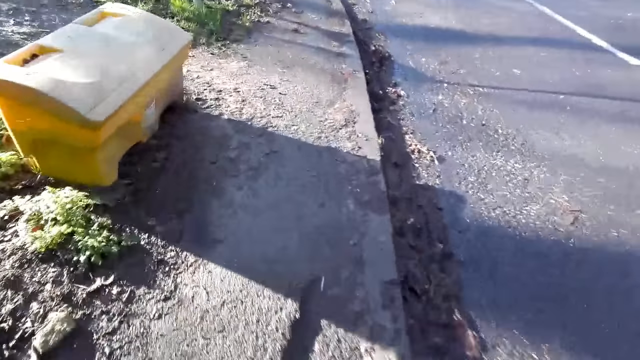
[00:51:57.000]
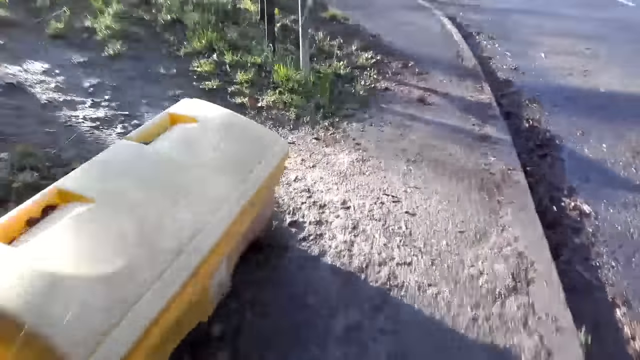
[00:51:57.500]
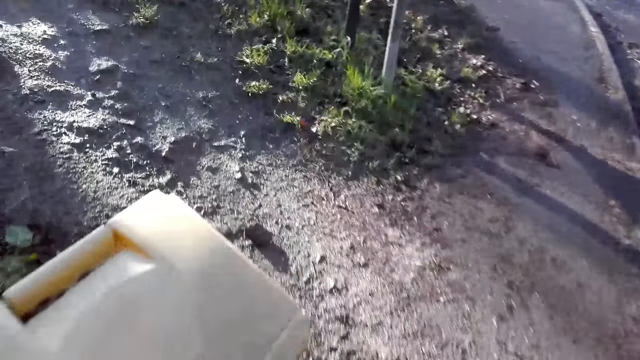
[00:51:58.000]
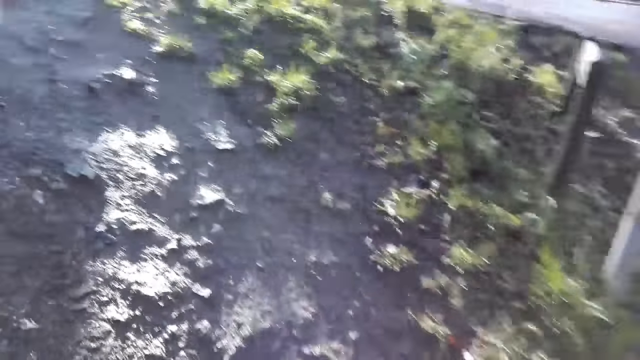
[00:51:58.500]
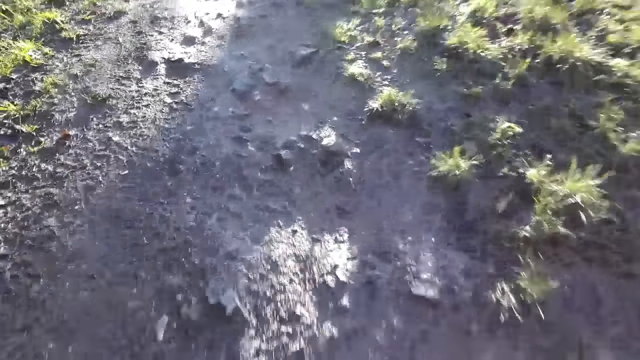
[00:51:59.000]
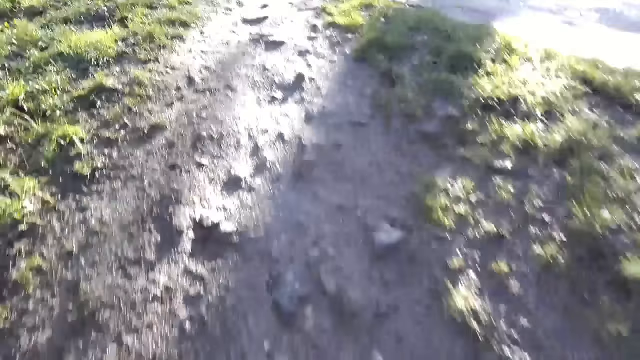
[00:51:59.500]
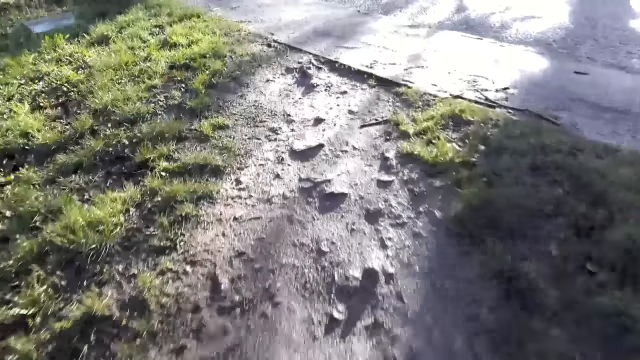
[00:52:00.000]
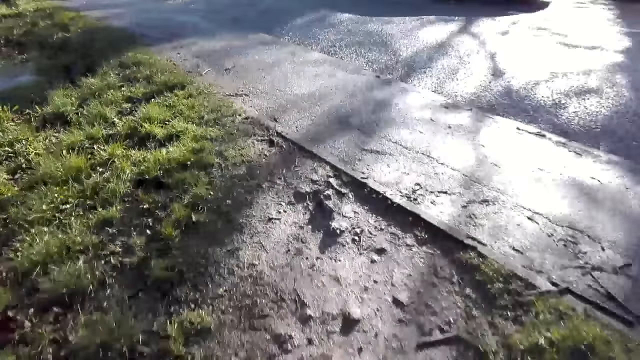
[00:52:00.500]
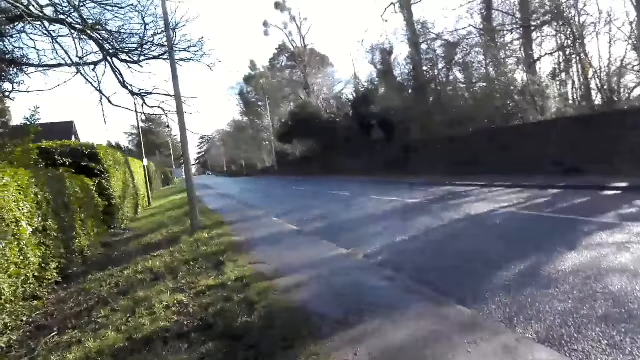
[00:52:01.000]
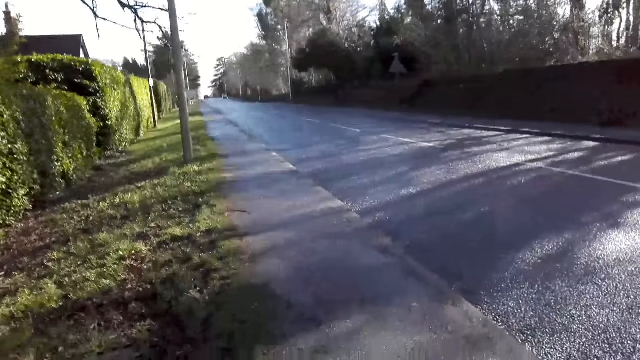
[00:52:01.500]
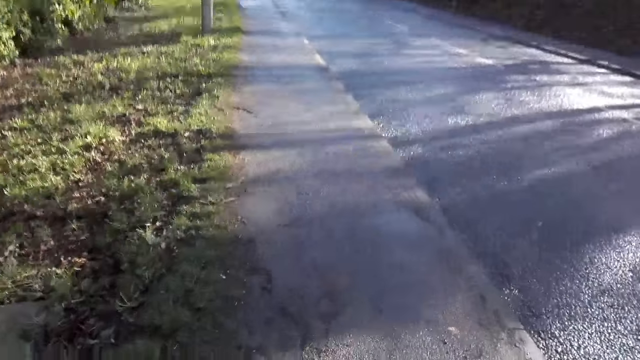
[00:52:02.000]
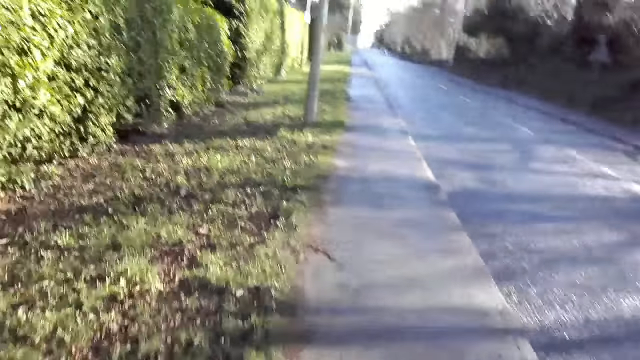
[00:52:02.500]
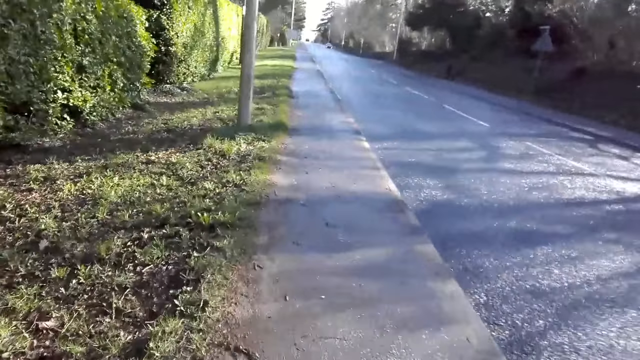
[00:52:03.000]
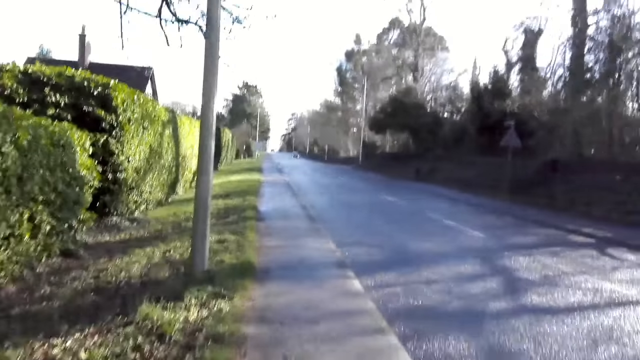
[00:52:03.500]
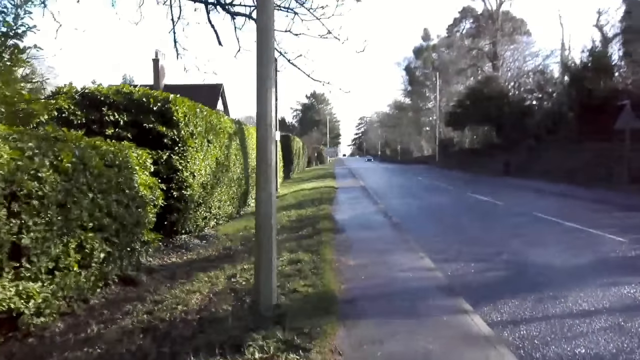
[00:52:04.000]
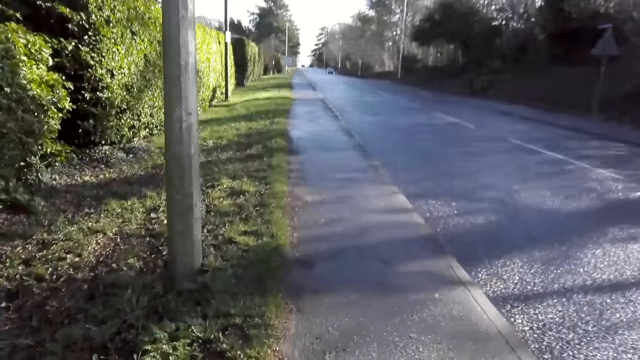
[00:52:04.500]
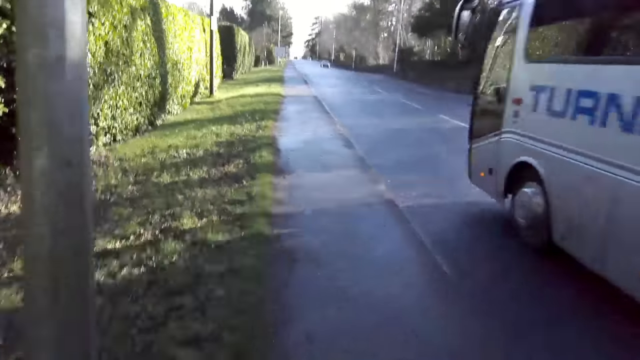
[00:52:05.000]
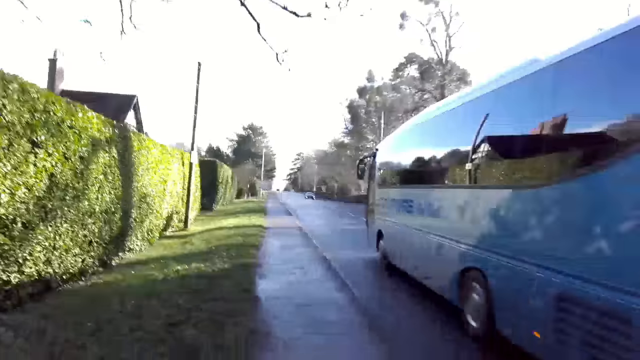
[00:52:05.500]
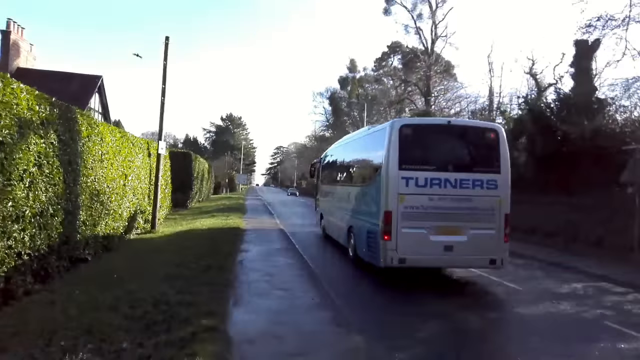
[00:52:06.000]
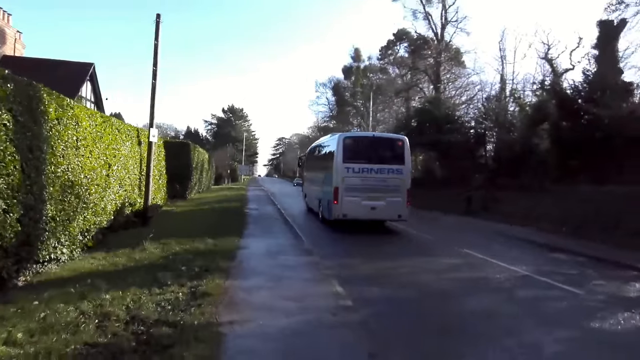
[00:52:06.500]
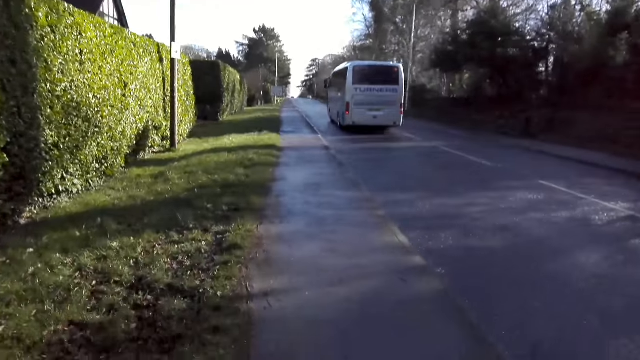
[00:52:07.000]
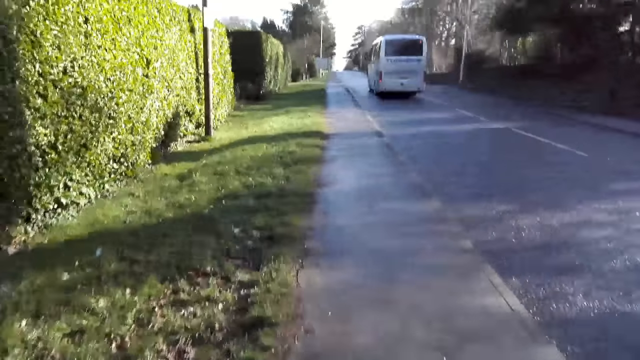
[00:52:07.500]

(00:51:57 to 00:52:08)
A blue car drives past the camera wearer. A white bus drives past the camera wearer.

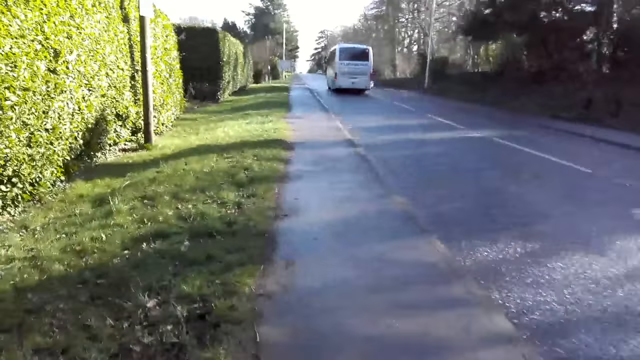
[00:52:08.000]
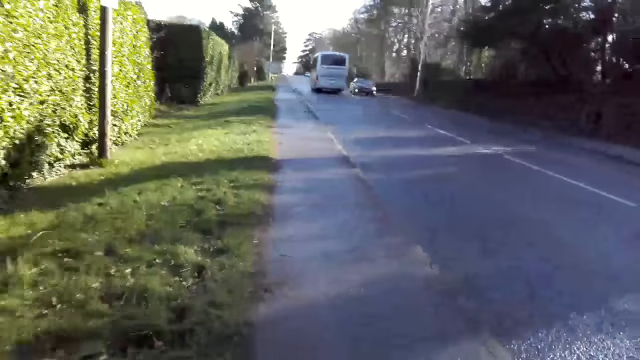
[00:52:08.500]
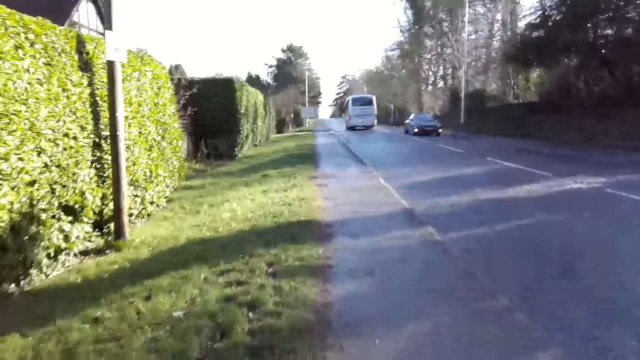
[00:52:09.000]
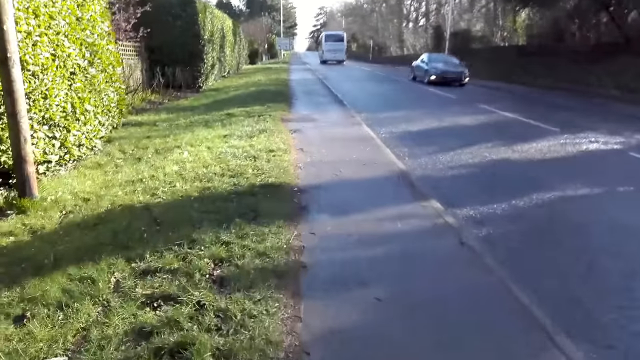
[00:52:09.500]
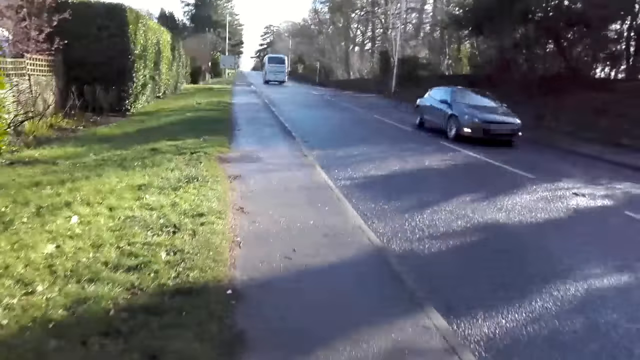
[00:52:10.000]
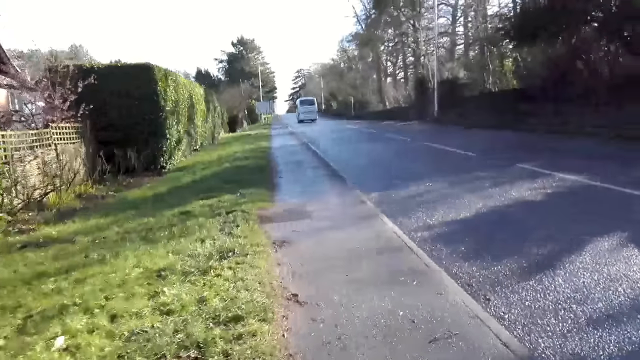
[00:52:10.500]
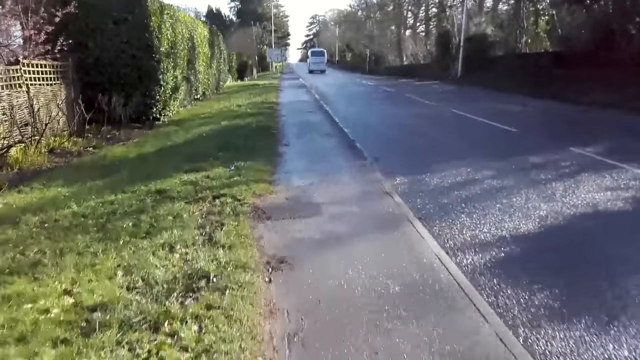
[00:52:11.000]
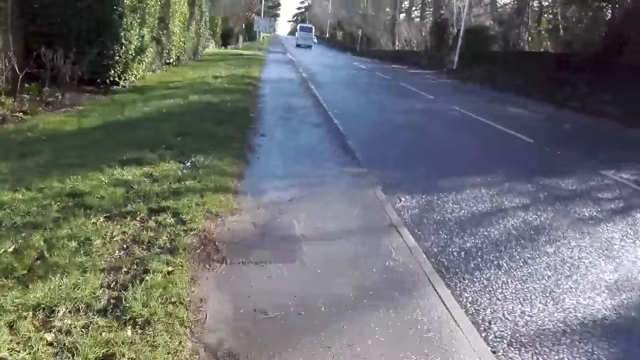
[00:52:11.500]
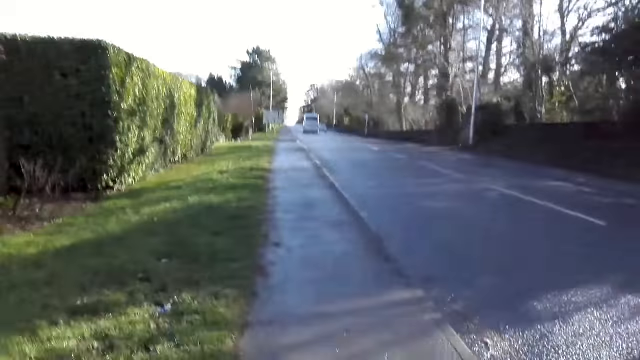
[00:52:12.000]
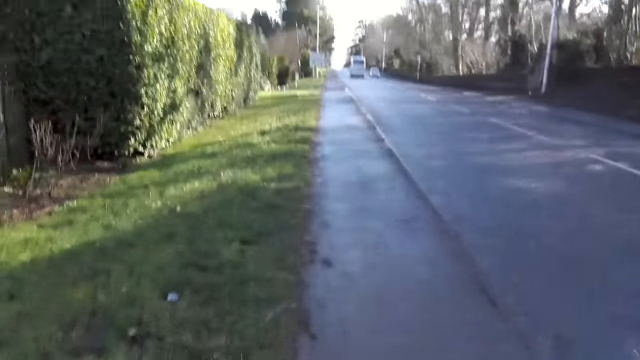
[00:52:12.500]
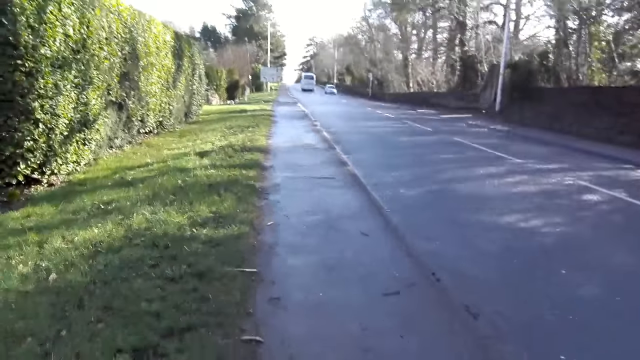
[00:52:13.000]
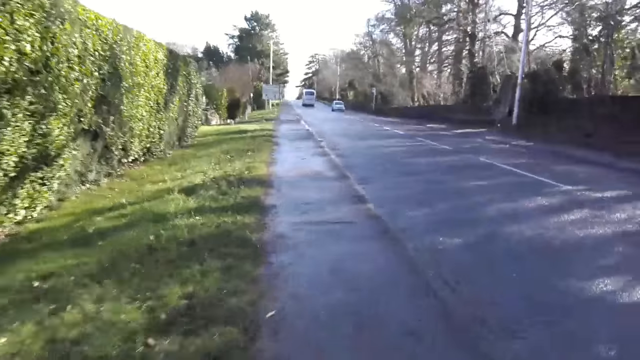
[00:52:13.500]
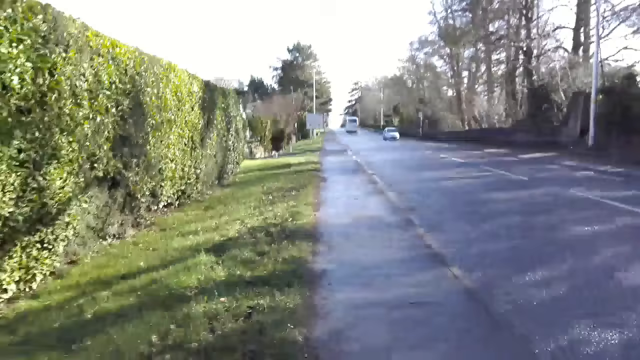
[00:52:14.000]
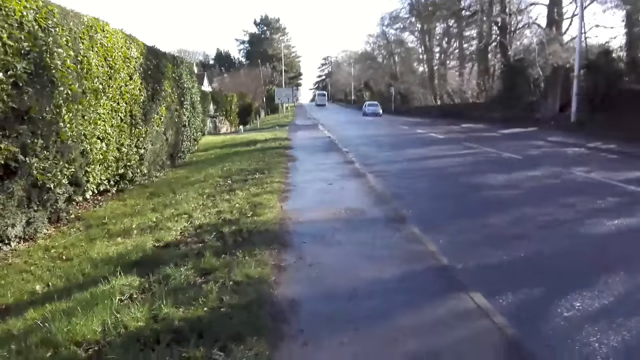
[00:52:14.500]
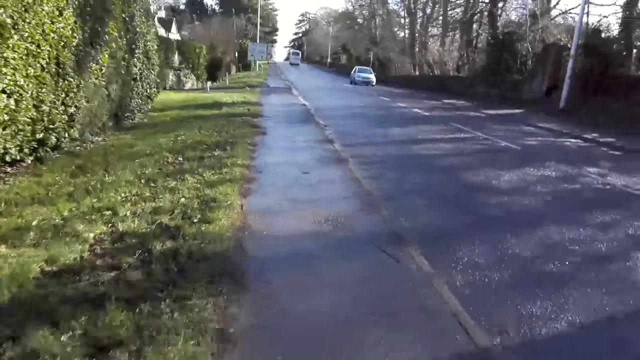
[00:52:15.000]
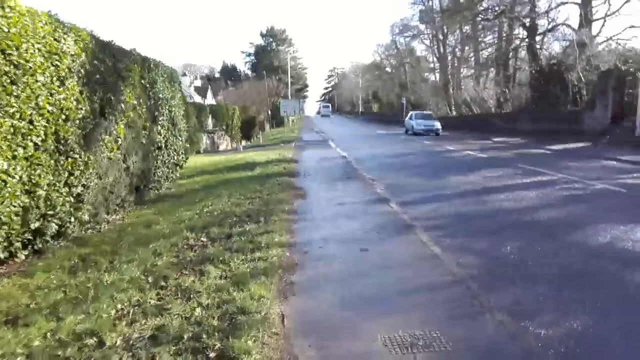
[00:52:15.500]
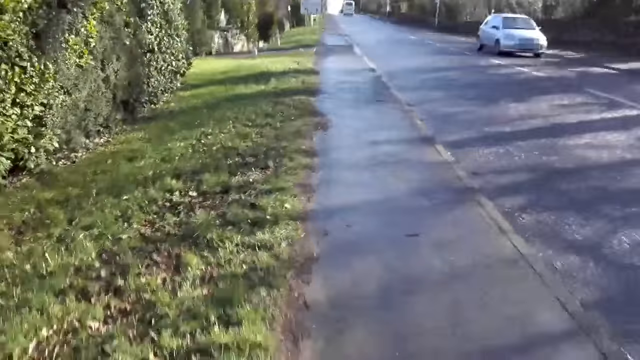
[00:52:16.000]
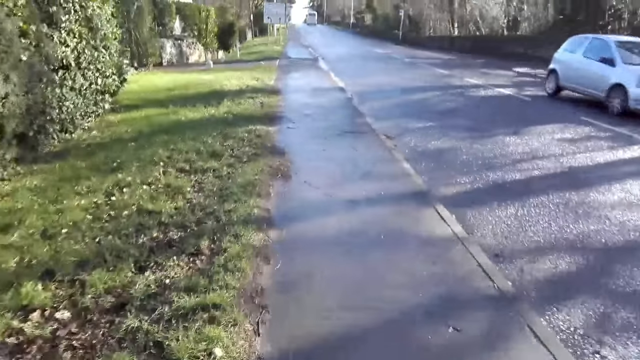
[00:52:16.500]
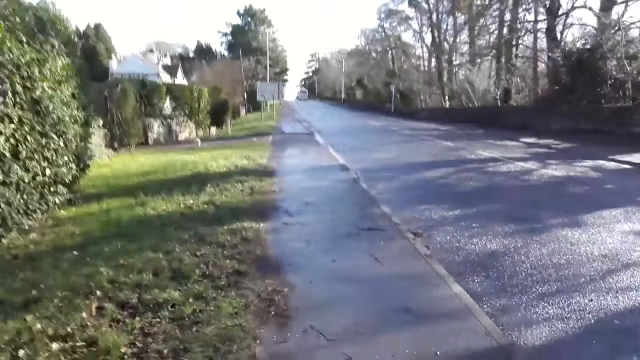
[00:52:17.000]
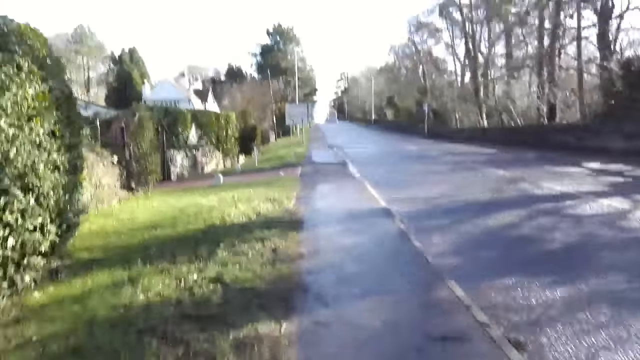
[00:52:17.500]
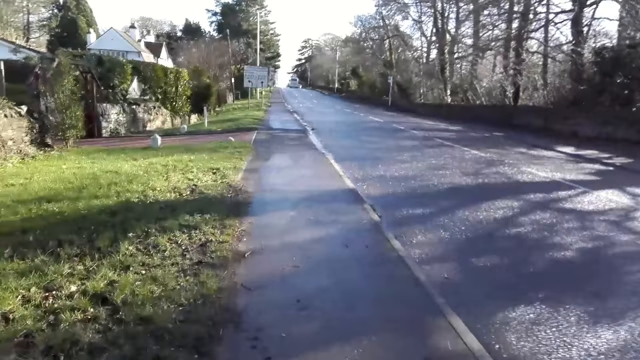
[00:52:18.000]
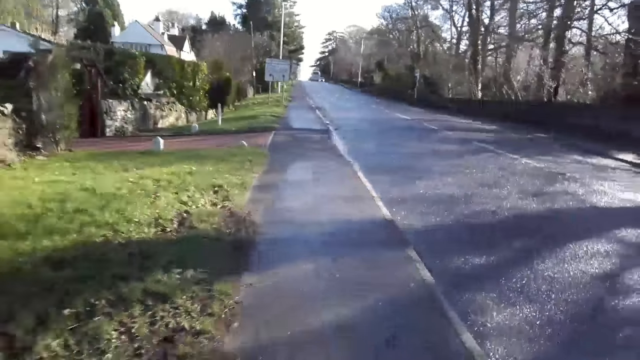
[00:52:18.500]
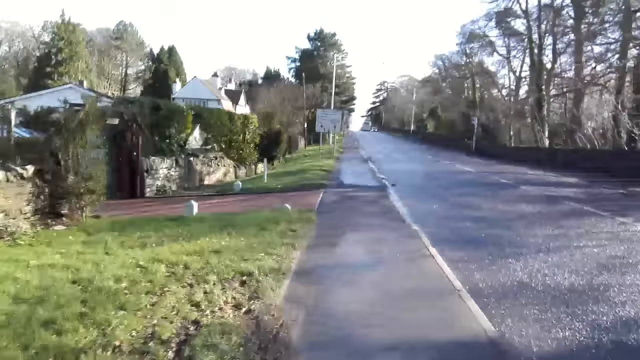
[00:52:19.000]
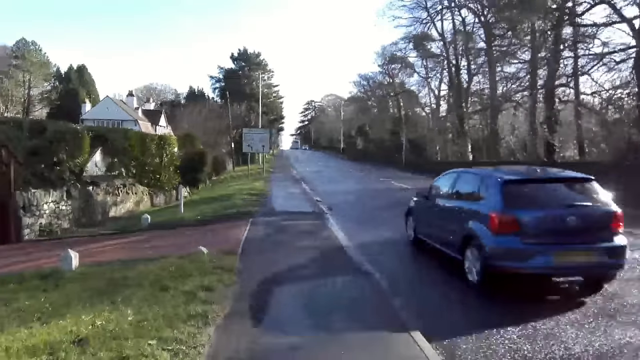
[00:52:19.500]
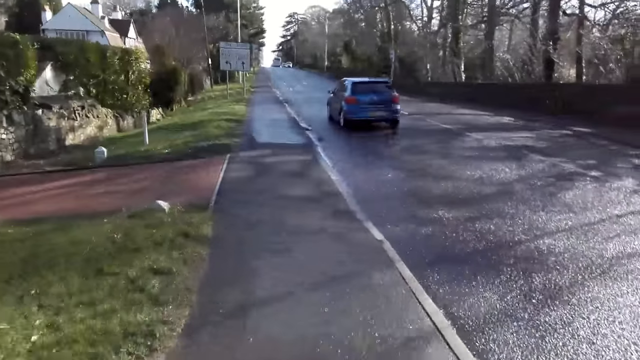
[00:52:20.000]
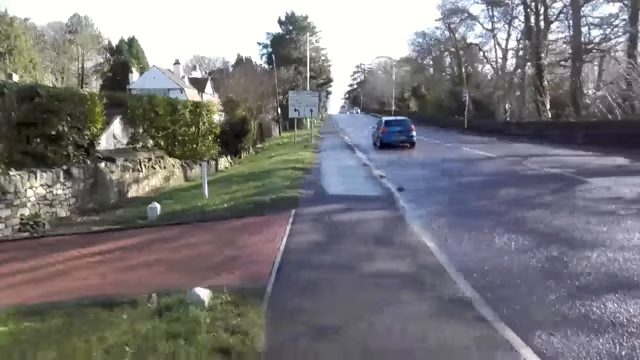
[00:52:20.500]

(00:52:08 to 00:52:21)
A grey car drives past the camera wearer. A silver car drives past the camera wearer. A blue car drives past the camera wearer.
